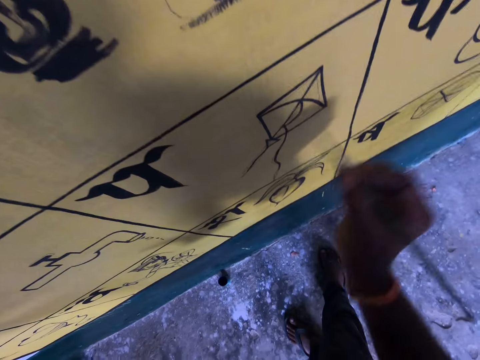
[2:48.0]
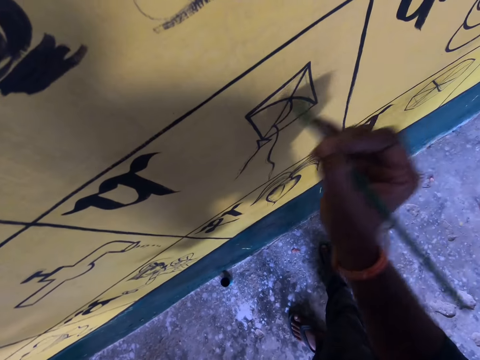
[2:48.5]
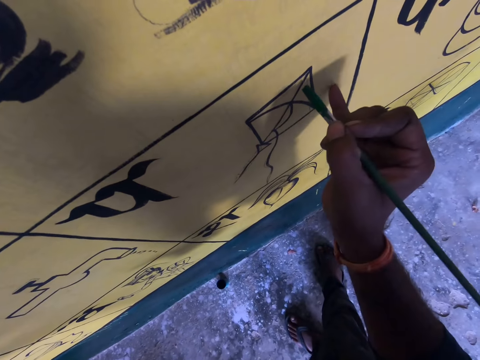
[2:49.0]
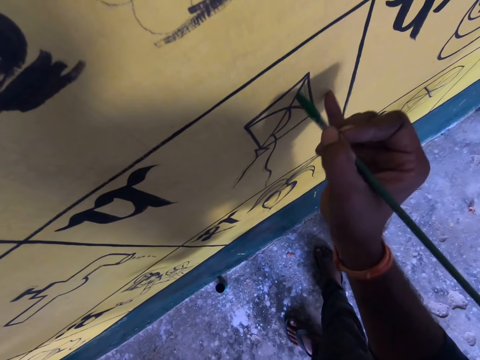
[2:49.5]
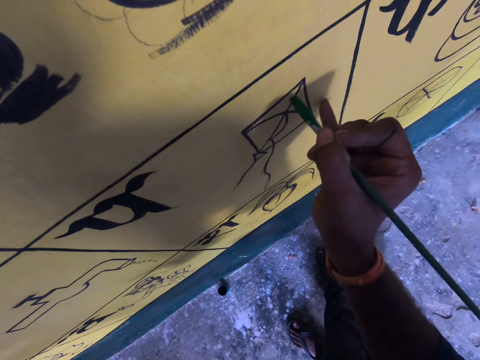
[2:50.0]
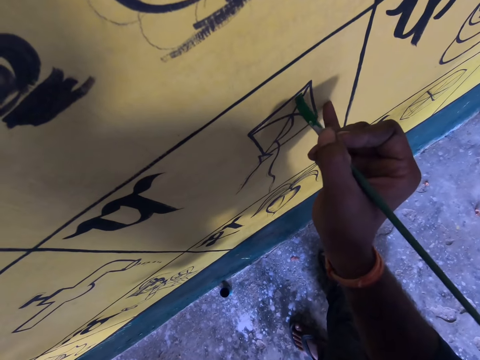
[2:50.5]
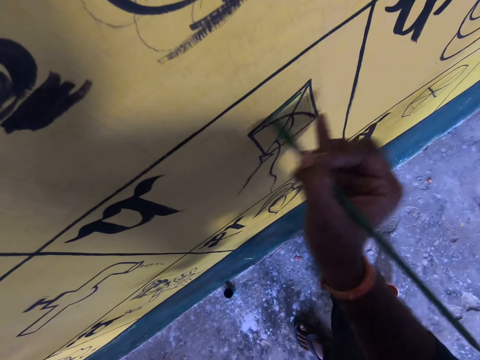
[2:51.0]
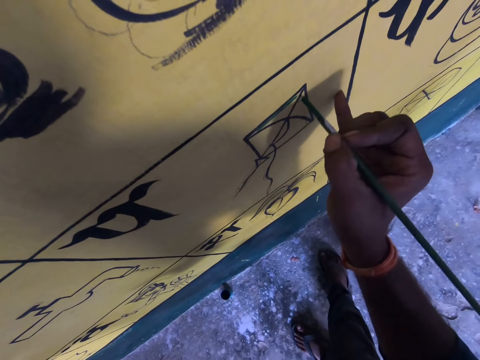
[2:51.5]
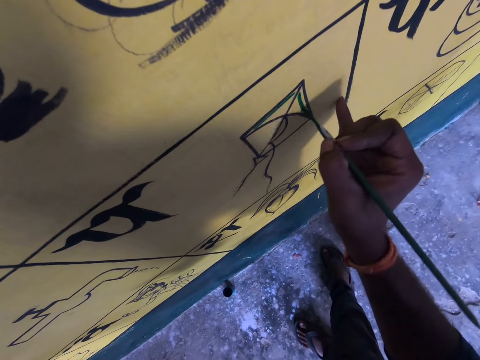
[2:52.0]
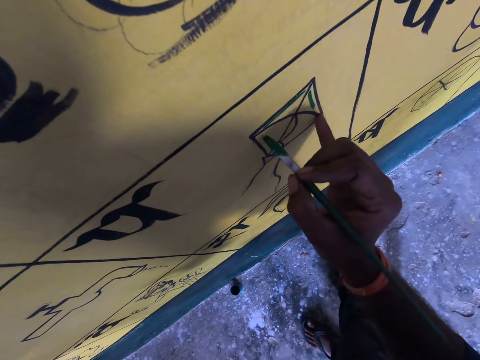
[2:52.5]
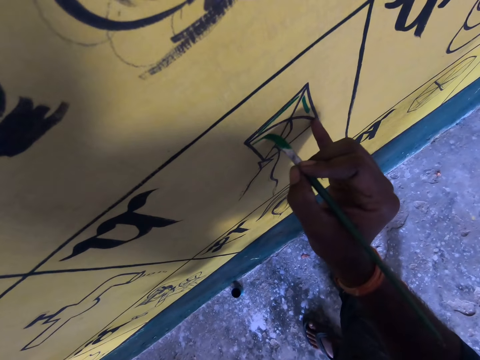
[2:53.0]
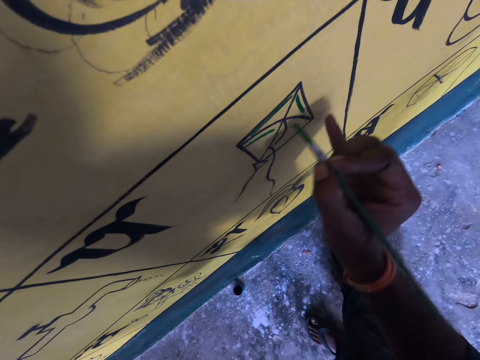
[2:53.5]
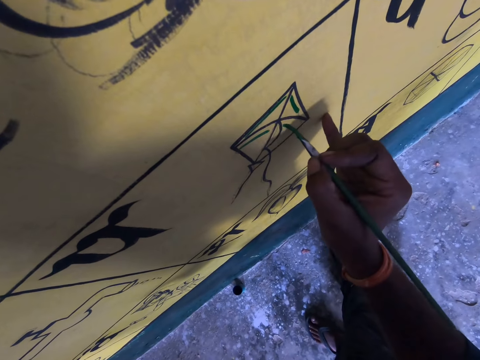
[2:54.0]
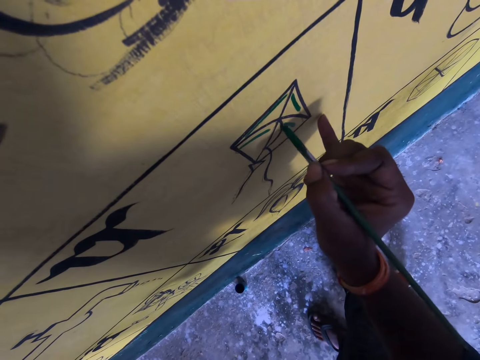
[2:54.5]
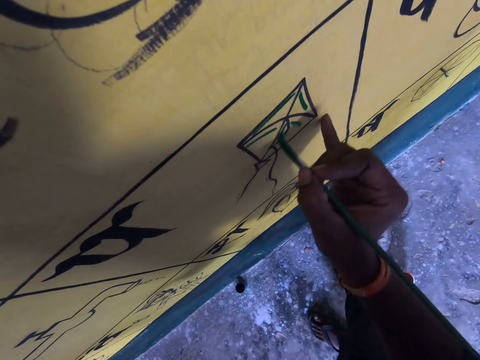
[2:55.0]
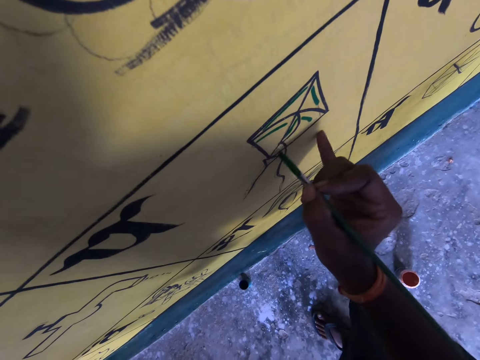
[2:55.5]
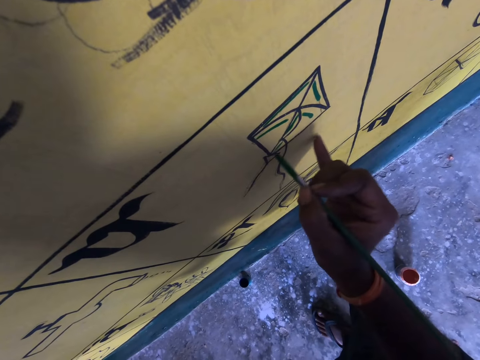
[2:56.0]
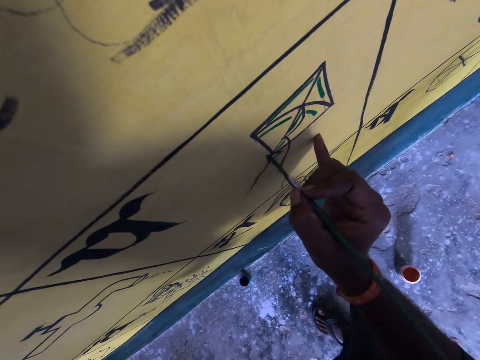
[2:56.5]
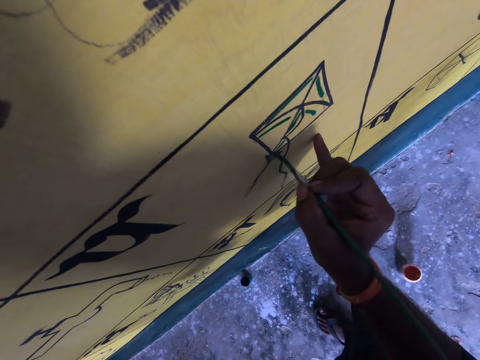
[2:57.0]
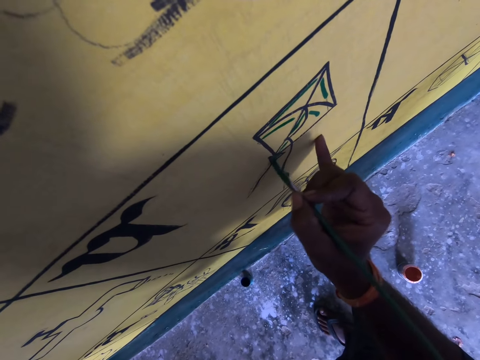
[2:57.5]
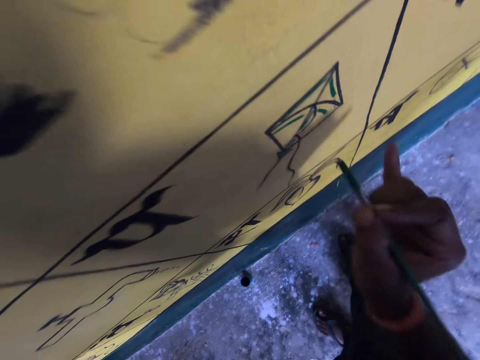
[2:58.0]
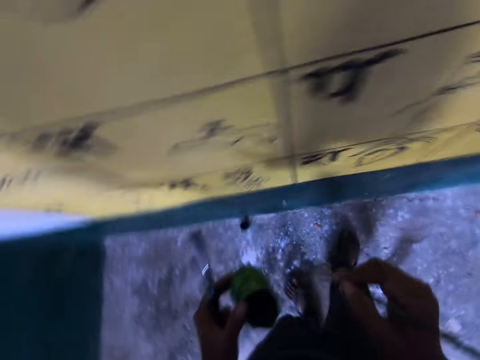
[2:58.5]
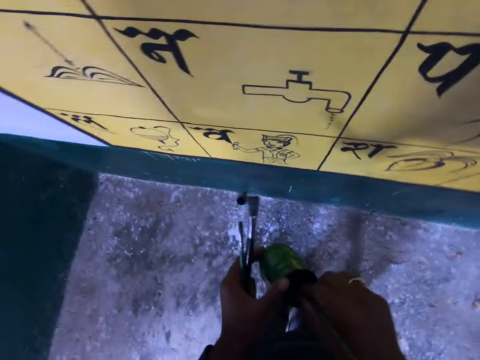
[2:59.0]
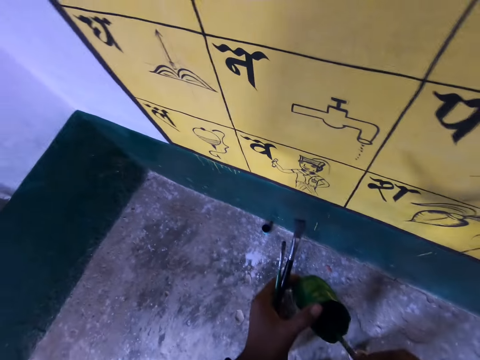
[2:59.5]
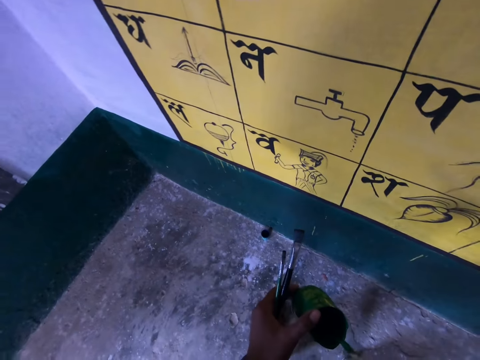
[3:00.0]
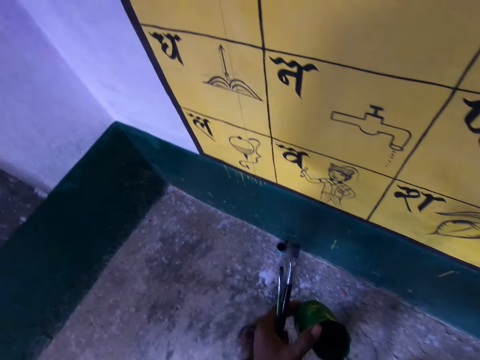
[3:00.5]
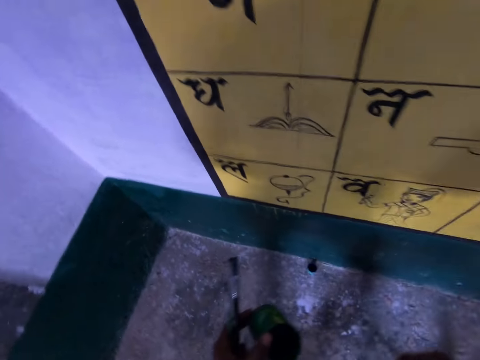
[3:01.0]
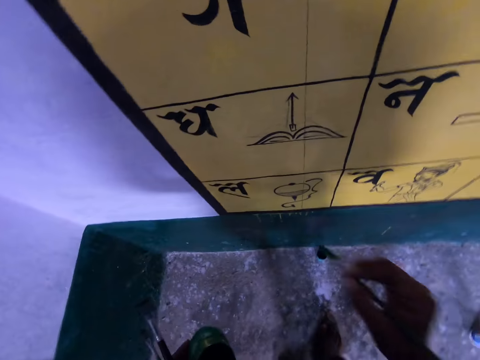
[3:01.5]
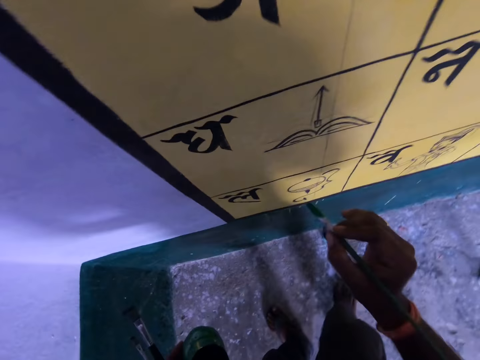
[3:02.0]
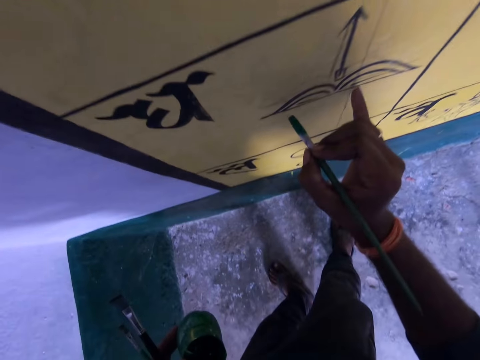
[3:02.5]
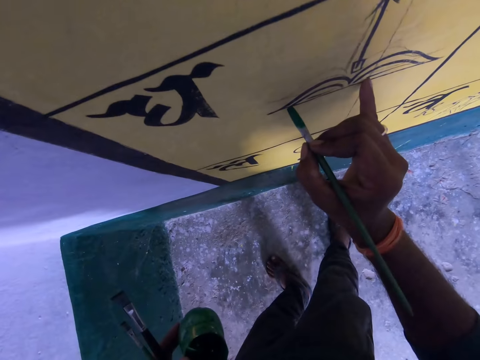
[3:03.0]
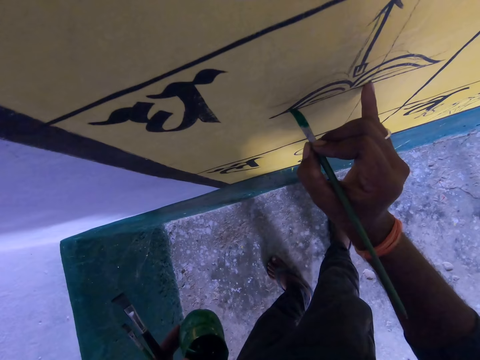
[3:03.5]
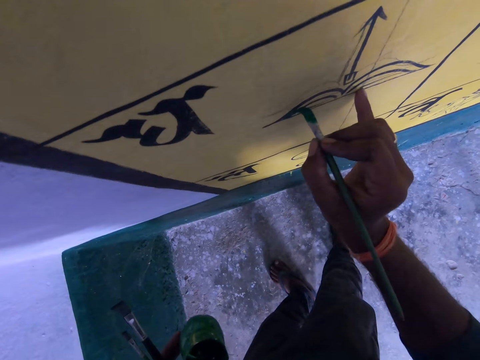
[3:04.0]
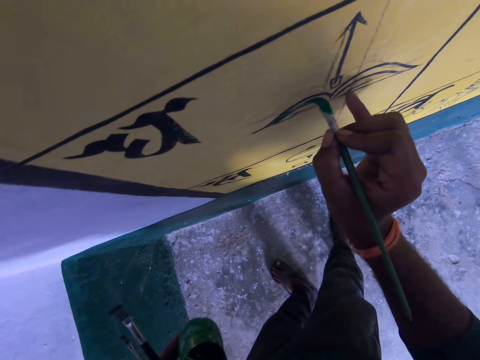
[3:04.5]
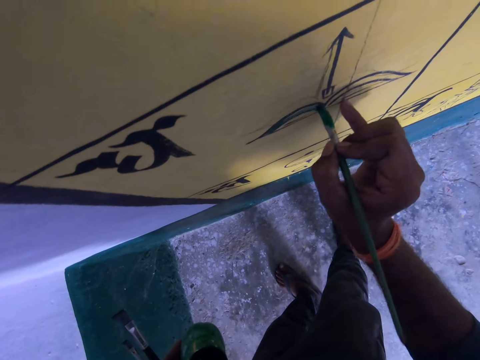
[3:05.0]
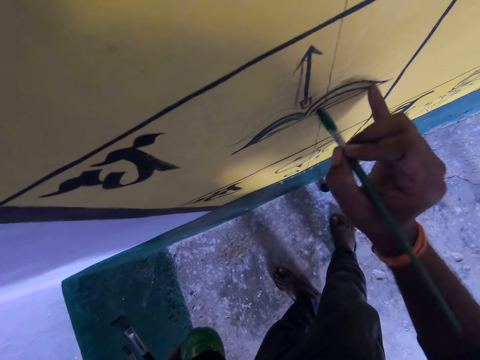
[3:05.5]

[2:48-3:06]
The camera wearer continues to paint on the wall. They dip the brush in the paint. They continue to paint on the wall.

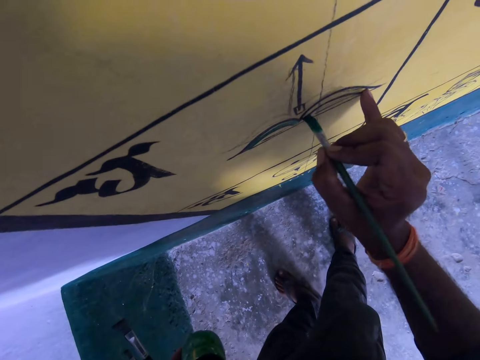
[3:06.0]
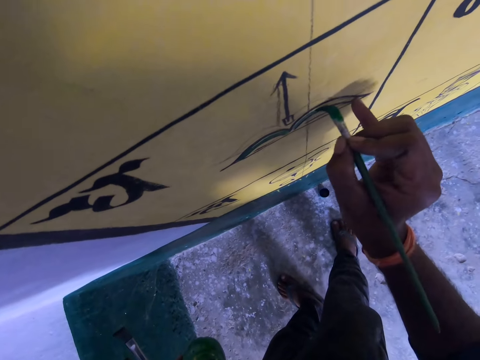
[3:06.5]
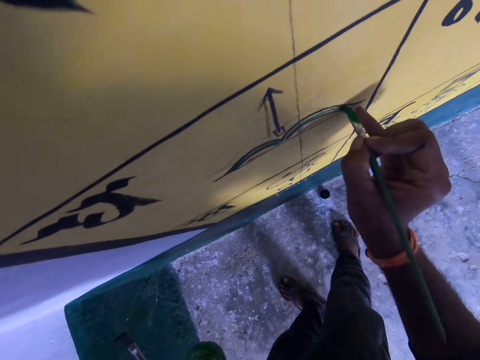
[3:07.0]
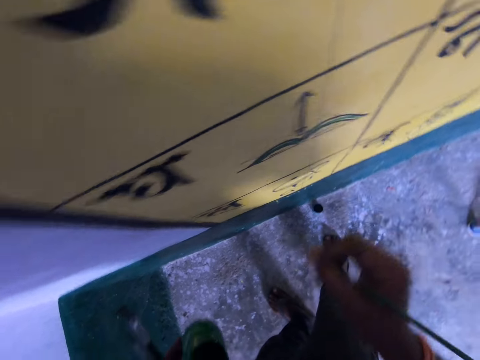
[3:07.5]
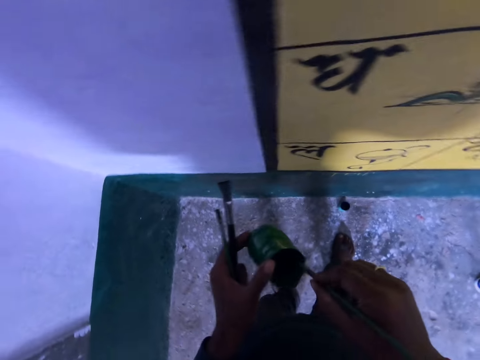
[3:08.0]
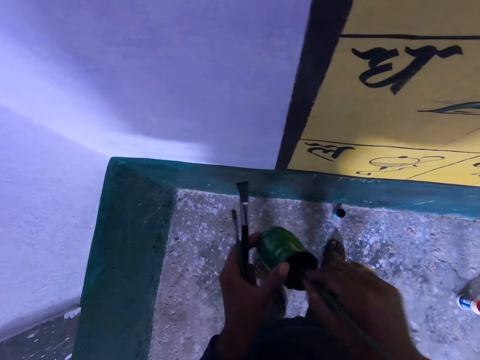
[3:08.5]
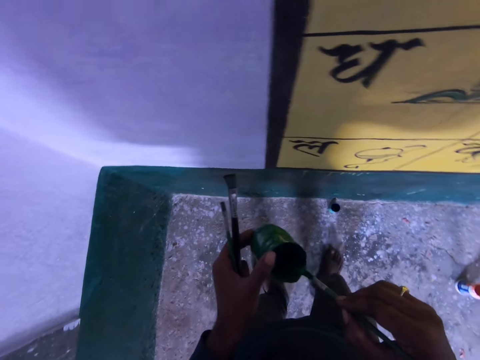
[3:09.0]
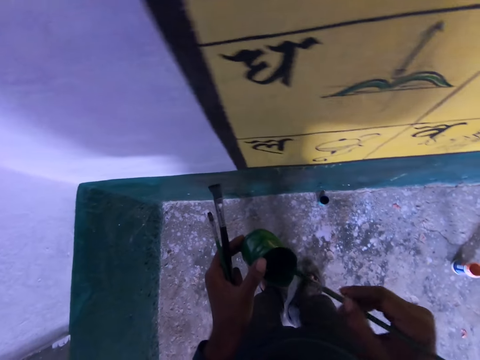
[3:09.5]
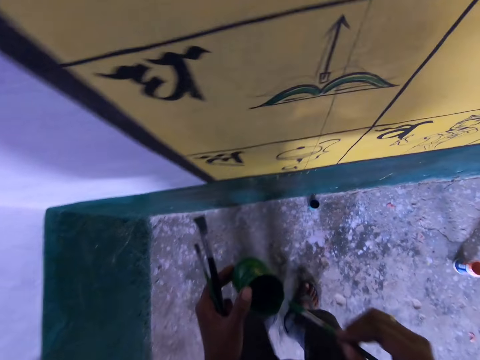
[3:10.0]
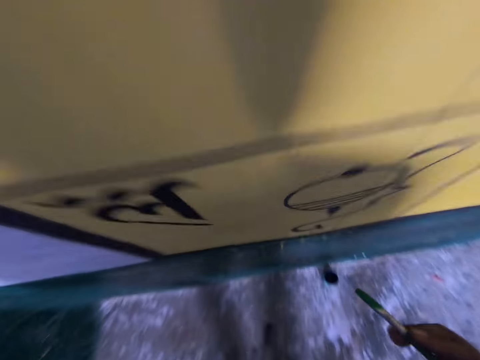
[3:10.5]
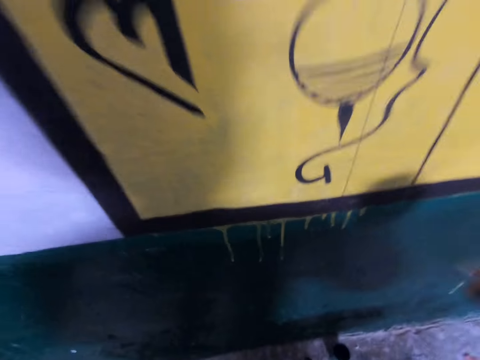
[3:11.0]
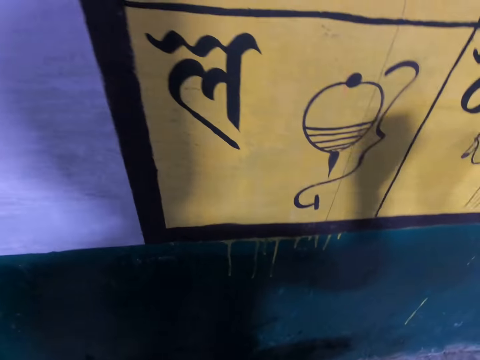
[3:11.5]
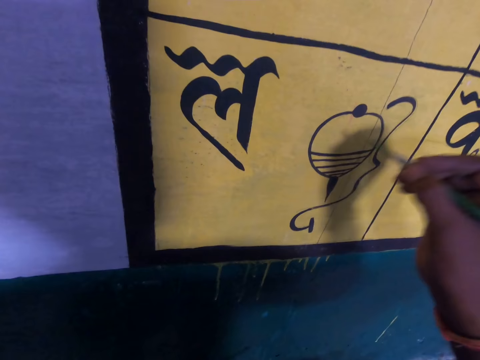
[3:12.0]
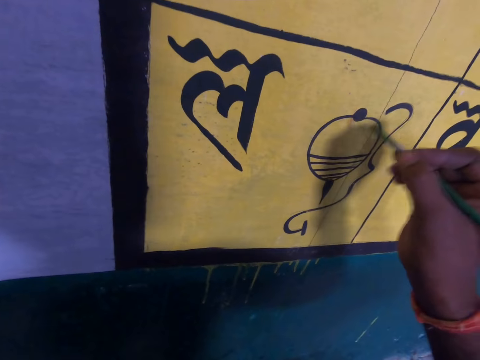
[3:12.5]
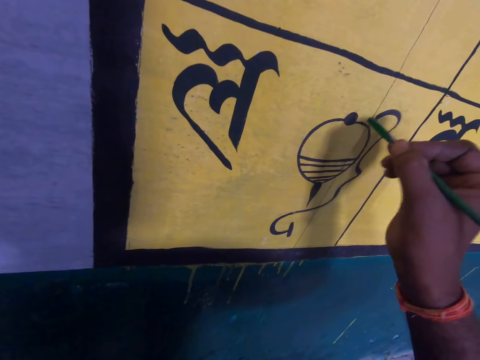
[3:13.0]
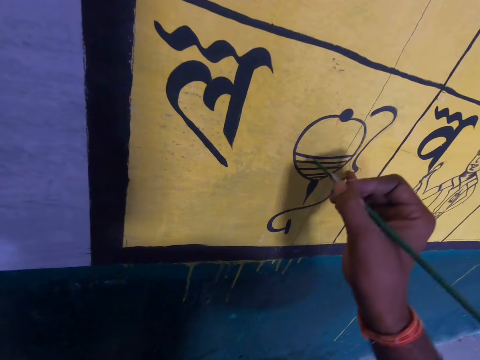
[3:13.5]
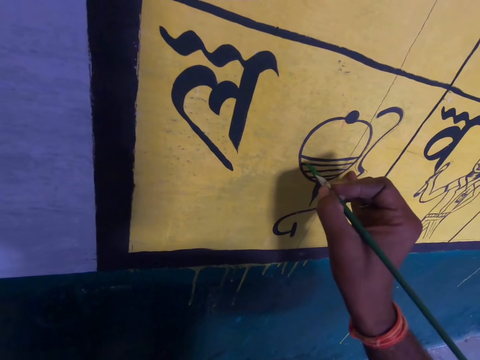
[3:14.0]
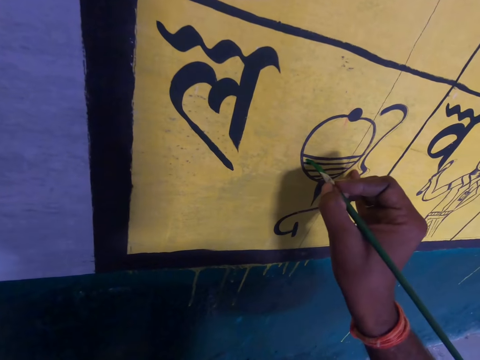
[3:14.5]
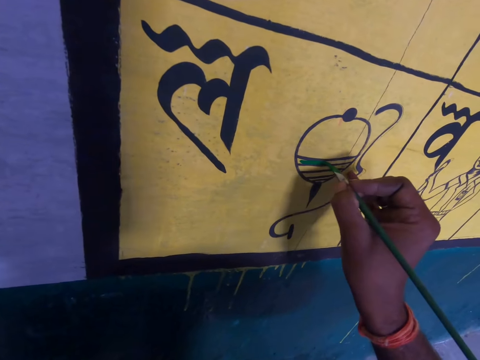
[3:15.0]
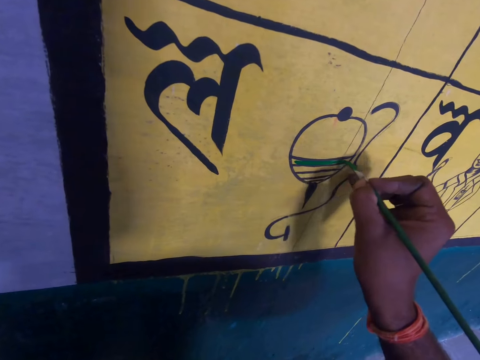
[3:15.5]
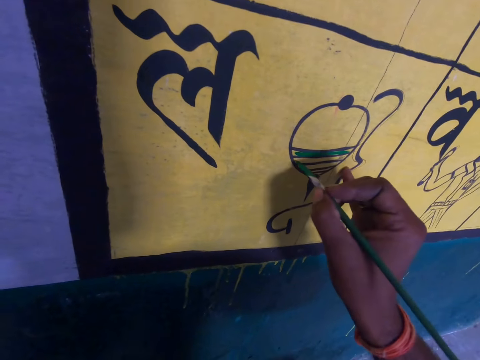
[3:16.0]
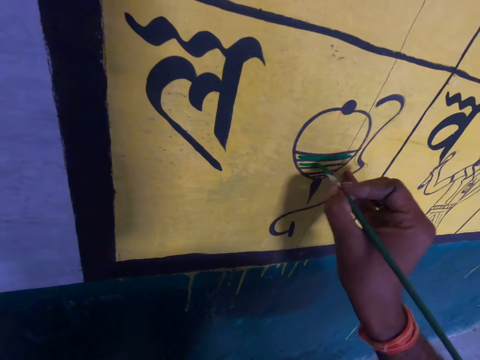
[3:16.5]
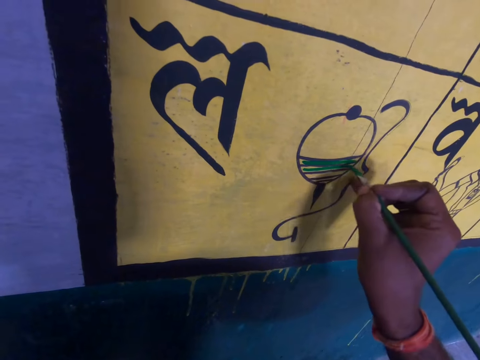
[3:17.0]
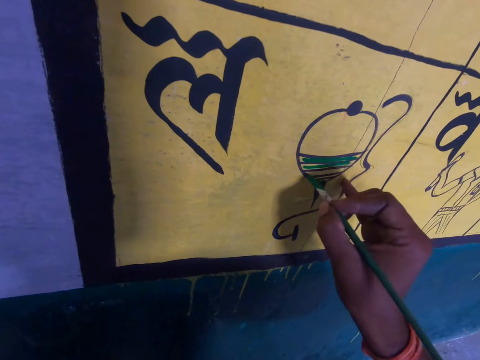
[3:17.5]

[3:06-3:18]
The camera wearer dips the brush in the paint. They continue to paint on the wall.
